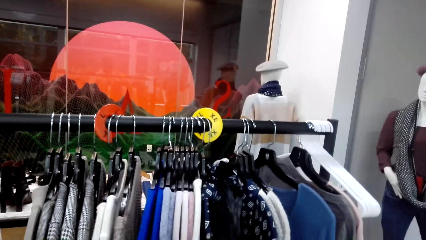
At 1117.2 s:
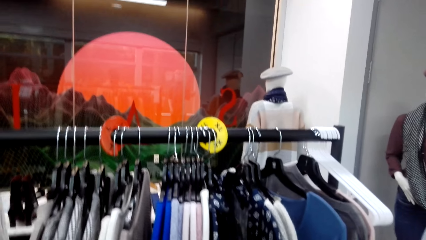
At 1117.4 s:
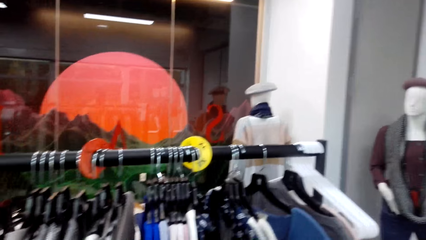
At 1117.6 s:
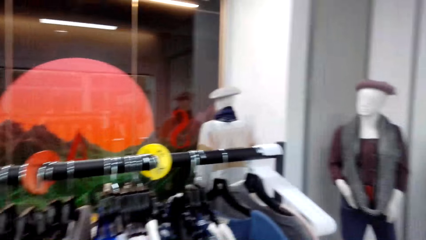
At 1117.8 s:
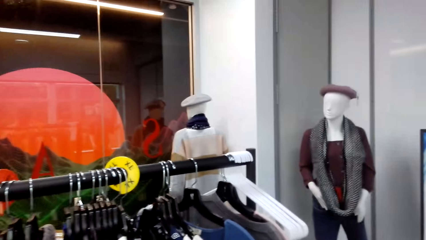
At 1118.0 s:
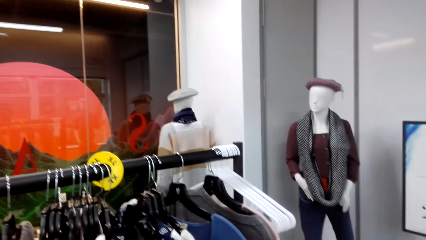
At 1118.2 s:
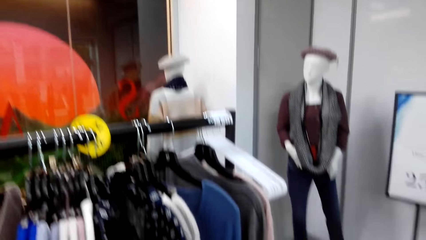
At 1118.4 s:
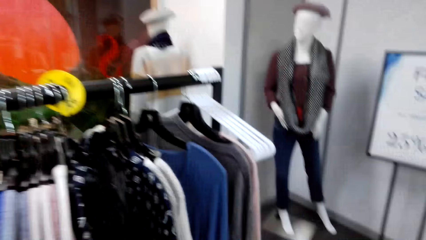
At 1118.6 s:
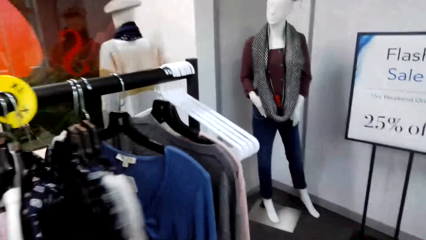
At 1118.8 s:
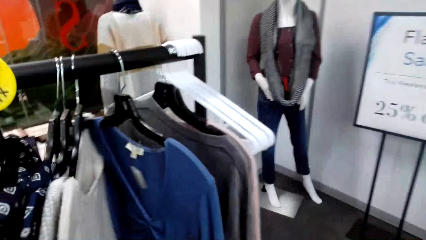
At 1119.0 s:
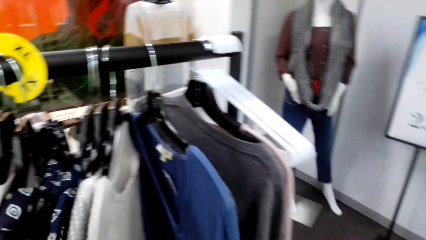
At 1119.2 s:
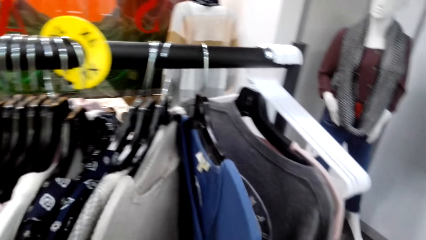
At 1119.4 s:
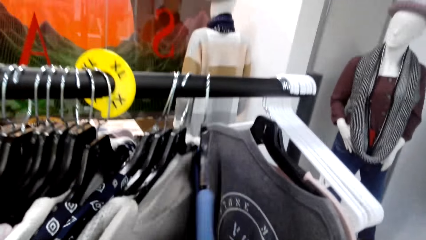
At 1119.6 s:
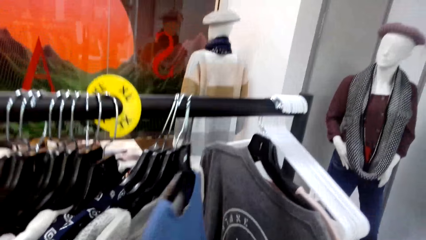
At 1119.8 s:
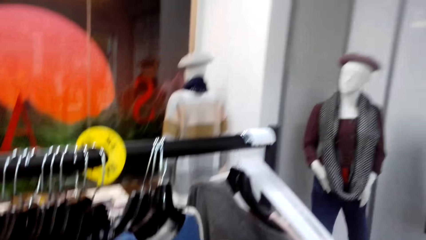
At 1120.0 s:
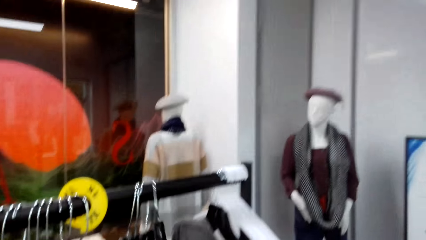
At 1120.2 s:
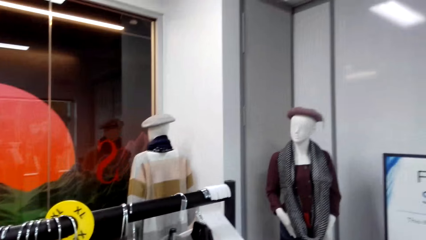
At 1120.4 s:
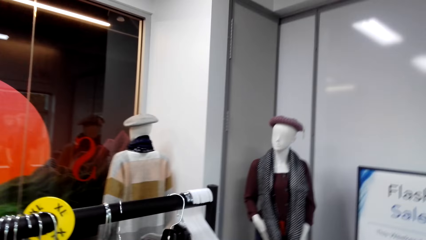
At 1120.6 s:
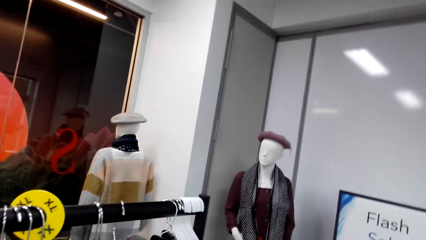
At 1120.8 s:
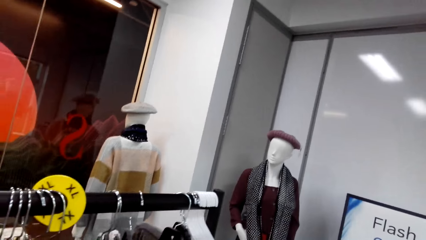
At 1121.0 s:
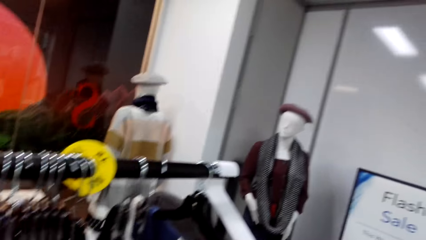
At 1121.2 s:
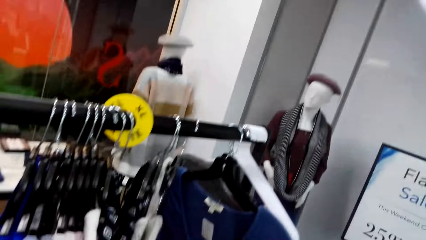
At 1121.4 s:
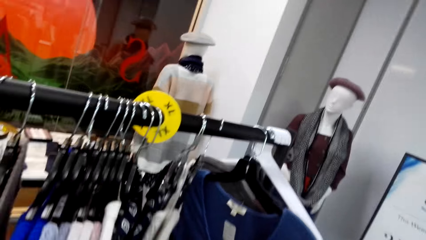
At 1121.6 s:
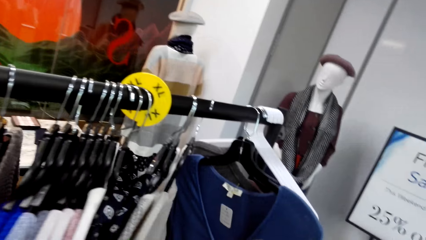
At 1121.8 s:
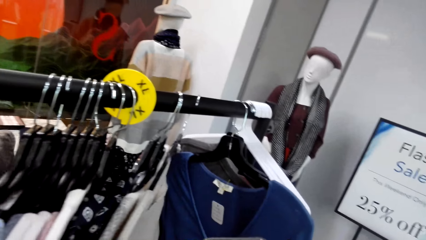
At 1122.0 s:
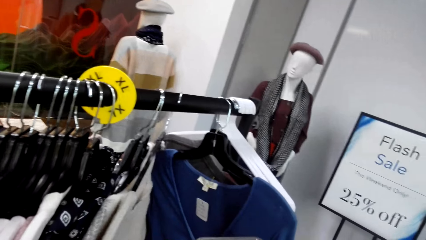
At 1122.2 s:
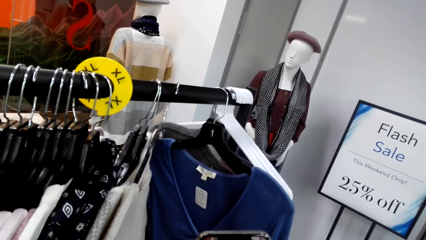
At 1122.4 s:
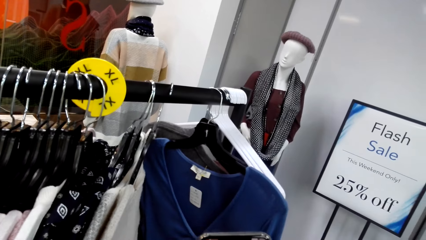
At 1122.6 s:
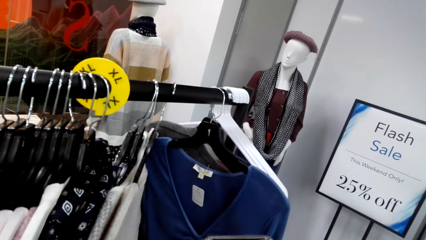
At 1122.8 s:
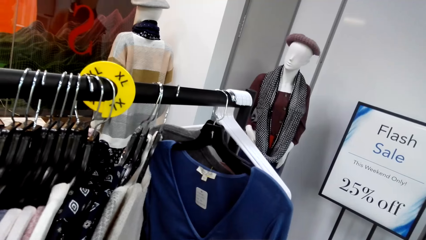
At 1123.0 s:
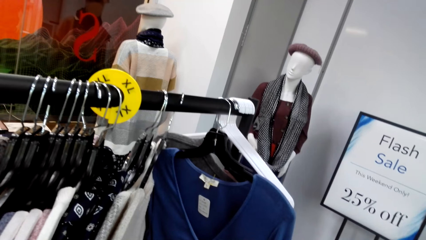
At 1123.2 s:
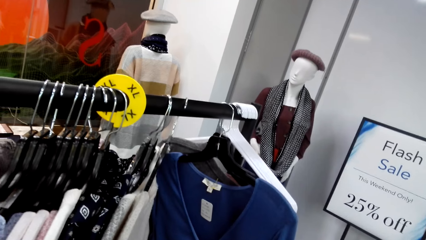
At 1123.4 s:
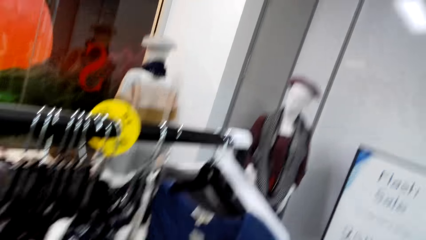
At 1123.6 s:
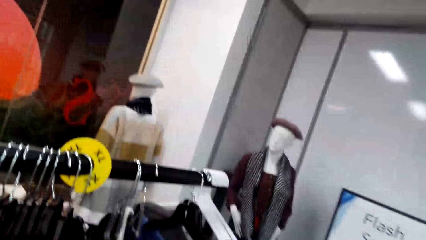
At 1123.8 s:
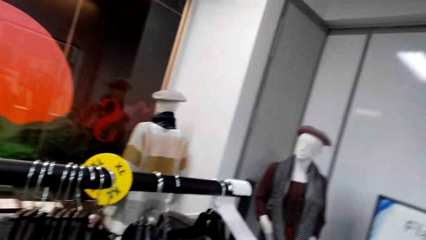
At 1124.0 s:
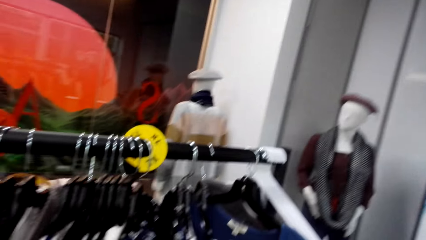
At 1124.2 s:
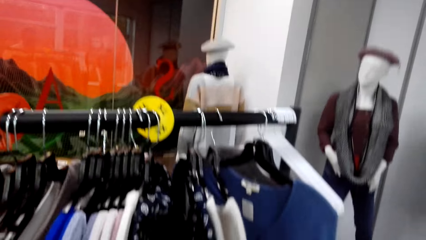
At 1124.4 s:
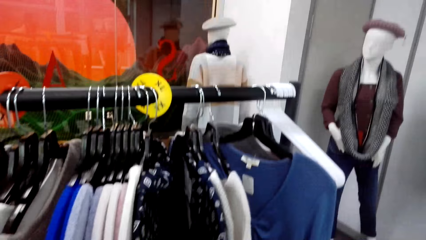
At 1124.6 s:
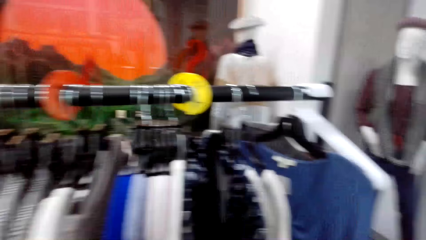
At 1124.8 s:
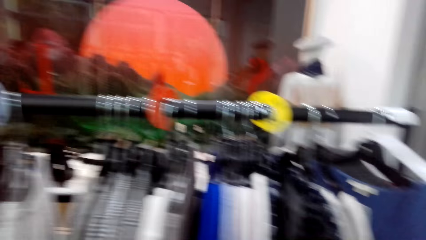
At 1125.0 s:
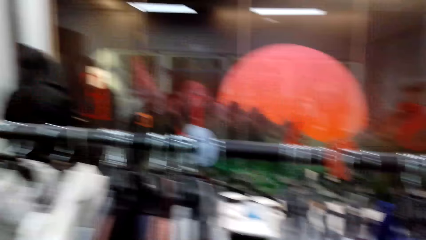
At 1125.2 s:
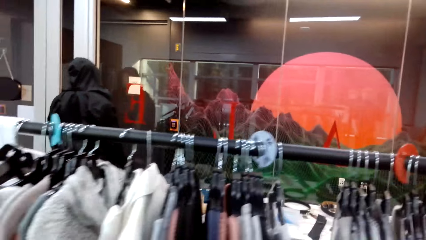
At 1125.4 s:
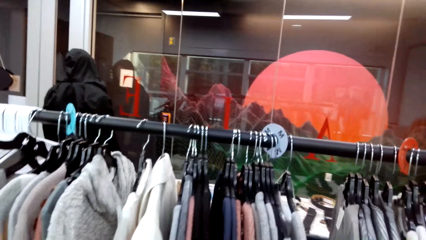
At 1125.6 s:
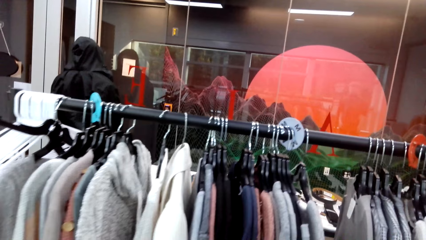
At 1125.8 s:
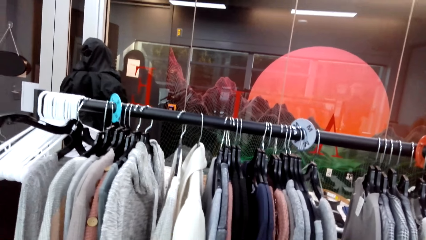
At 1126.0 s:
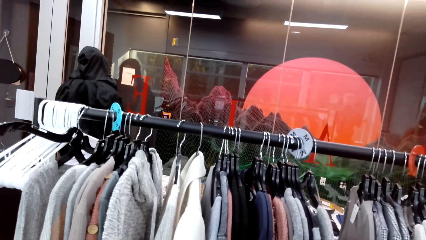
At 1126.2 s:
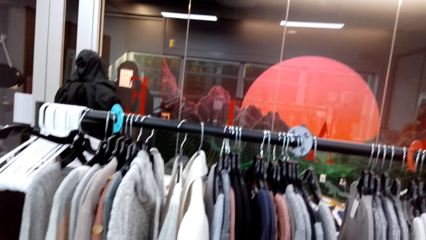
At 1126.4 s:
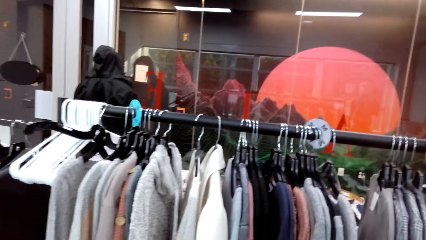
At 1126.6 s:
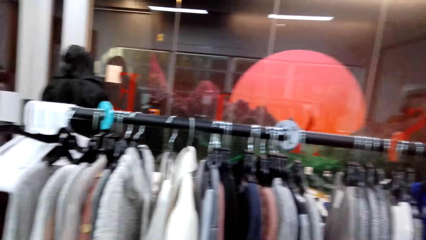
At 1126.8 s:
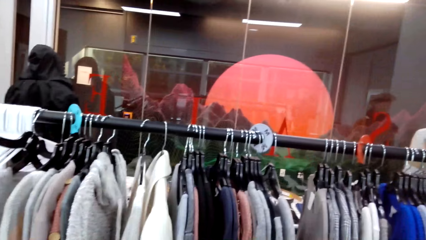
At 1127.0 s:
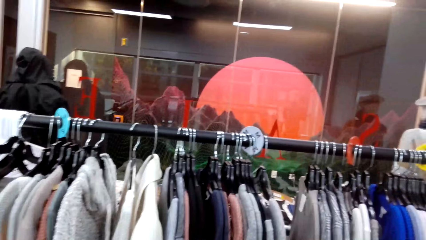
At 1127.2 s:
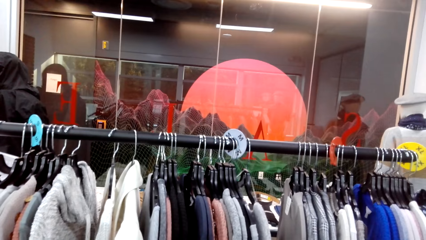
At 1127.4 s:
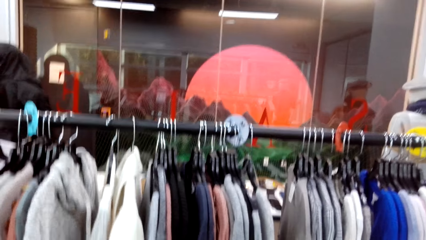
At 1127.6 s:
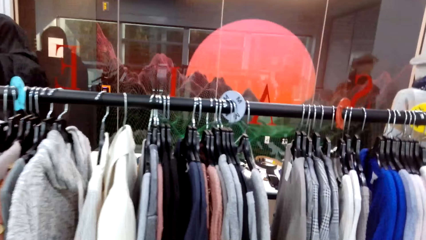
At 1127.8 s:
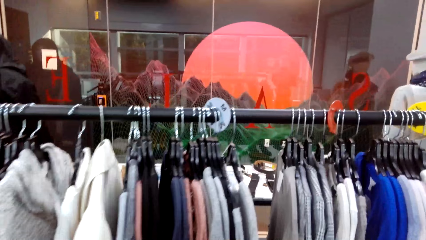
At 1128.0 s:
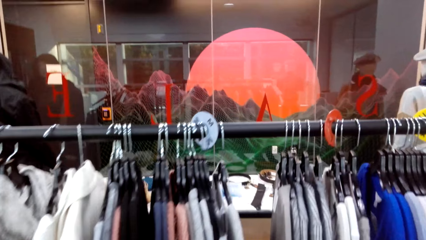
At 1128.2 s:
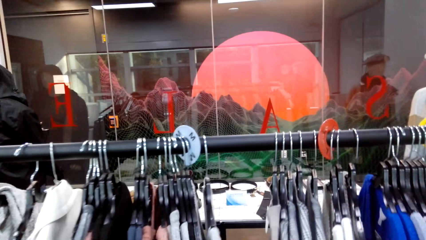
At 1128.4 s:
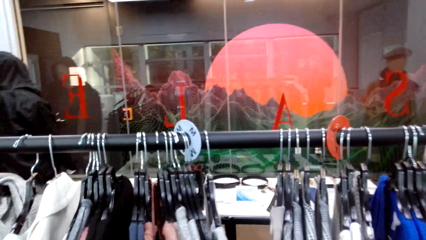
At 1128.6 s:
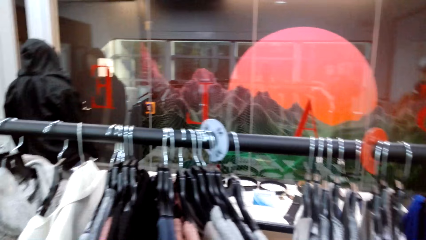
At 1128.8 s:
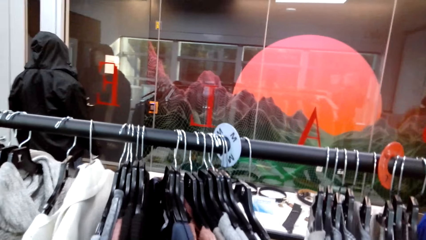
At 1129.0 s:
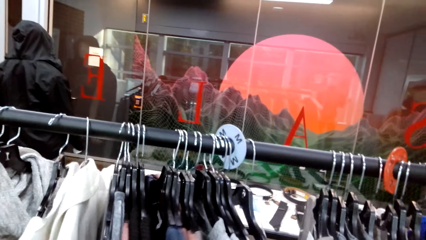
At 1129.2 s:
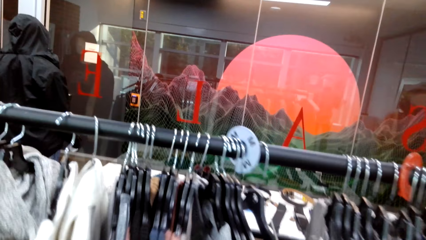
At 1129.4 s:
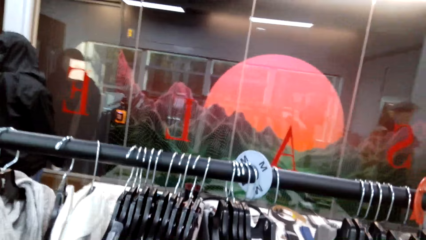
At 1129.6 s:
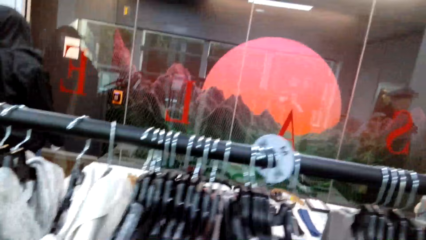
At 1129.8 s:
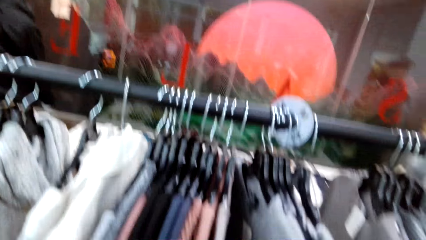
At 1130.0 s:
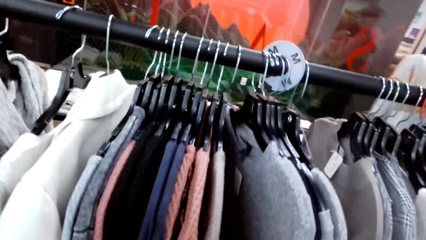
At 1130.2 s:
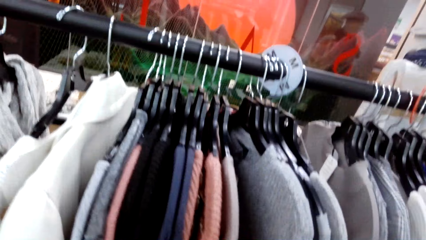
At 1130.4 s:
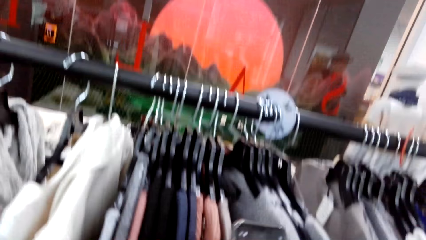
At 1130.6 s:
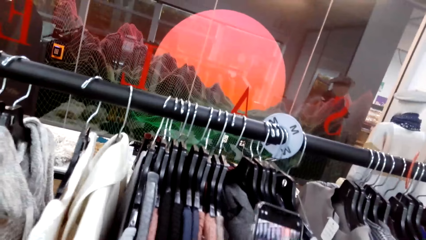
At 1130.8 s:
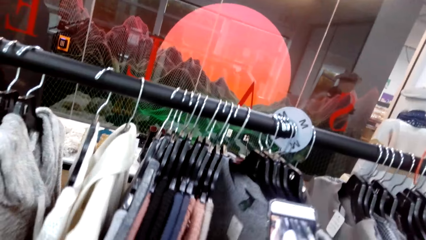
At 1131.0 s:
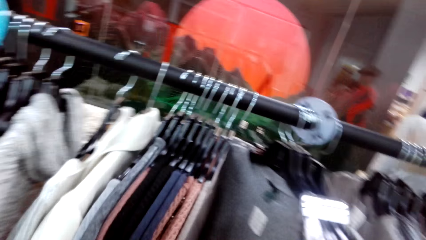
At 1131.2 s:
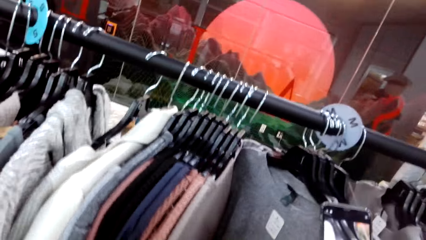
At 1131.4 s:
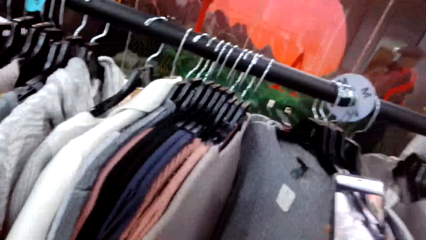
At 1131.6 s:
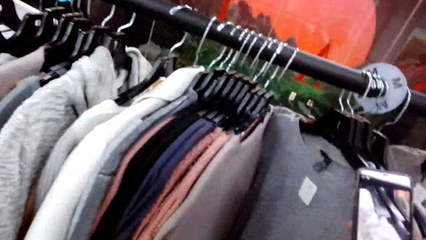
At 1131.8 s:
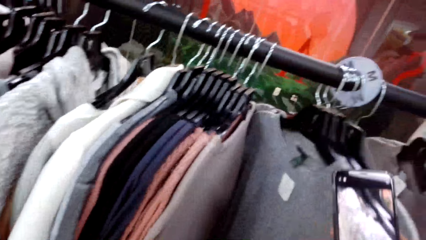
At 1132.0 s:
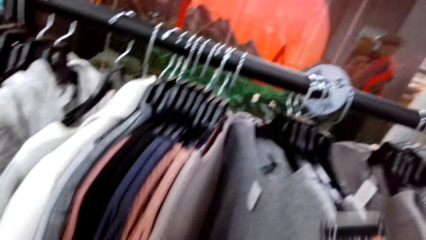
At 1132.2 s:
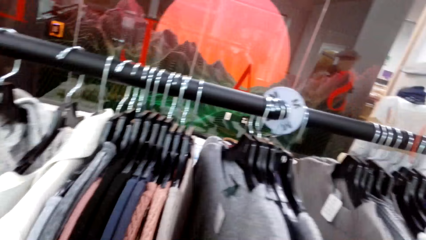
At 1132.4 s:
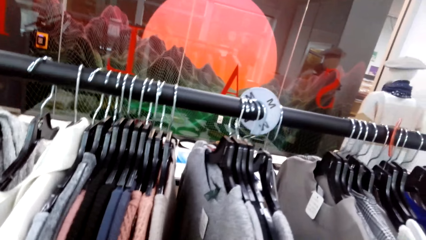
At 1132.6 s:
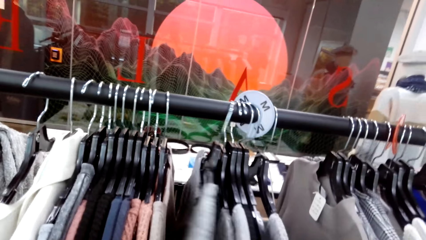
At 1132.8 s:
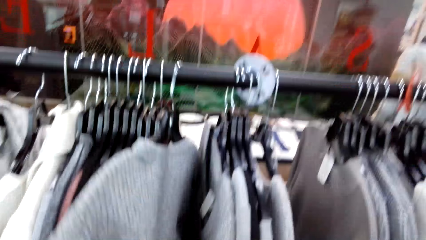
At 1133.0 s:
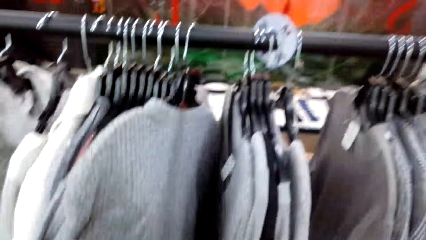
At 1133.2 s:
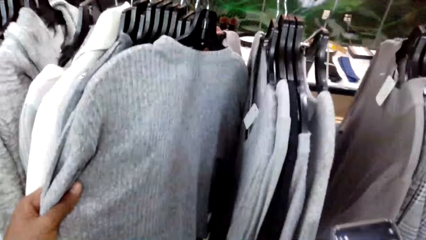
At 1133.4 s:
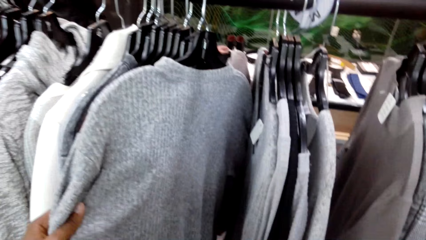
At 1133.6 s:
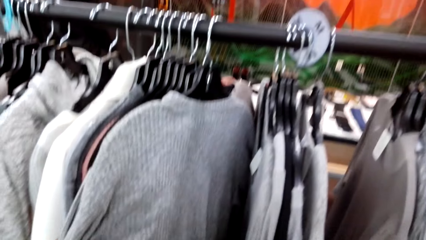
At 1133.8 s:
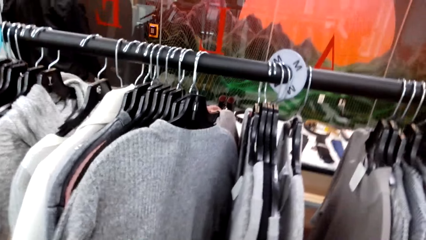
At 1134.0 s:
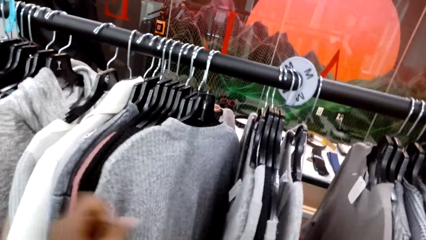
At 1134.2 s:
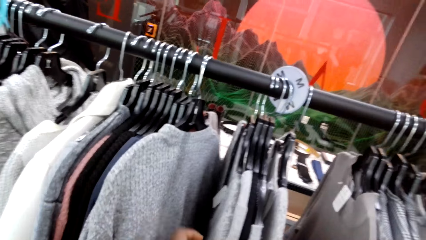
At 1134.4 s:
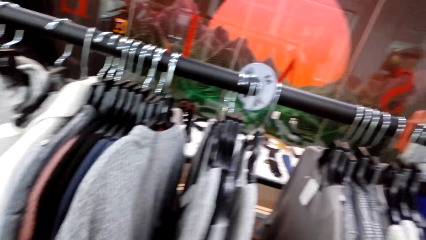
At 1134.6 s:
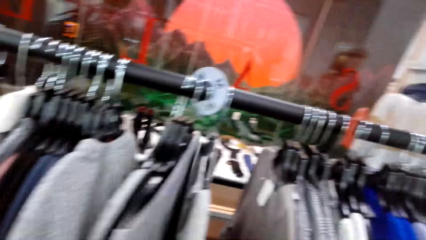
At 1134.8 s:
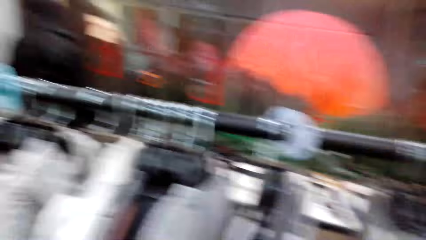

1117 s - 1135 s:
The camera wearer holds a sweater. They move the sweater on the clothing rail. They capture a picture with a phone. They look around. They capture a picture with the phone. They hold sweaters. They hold the sweater.
